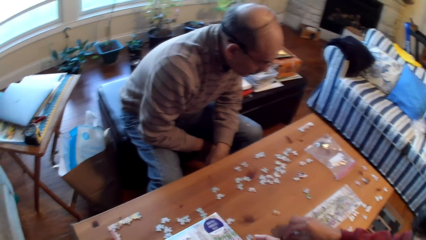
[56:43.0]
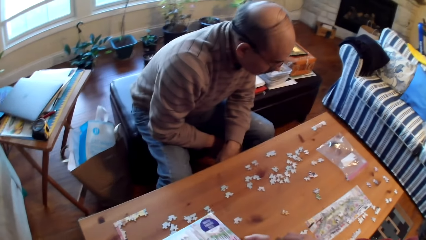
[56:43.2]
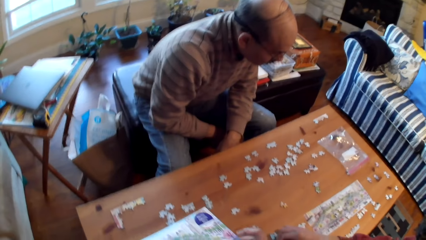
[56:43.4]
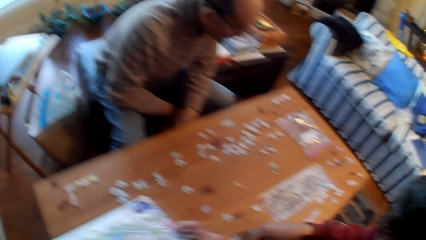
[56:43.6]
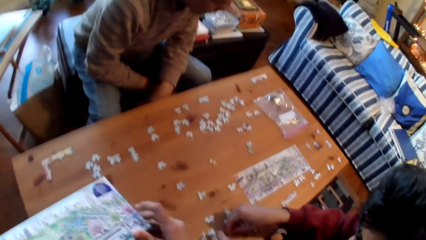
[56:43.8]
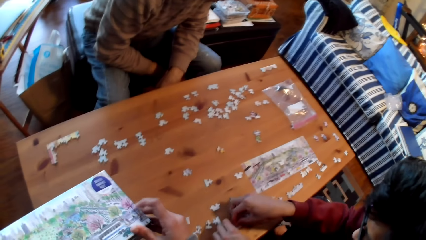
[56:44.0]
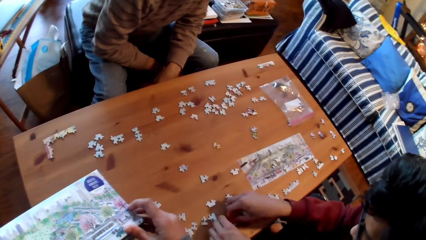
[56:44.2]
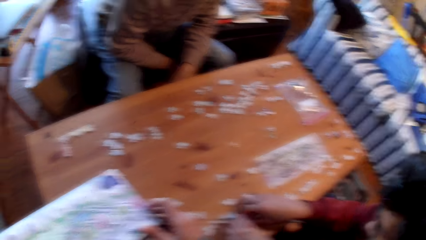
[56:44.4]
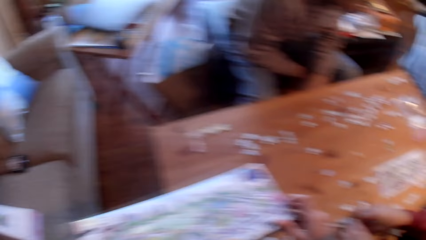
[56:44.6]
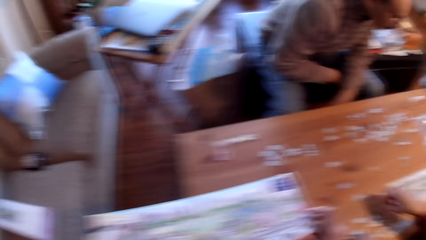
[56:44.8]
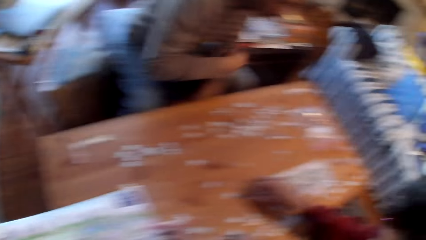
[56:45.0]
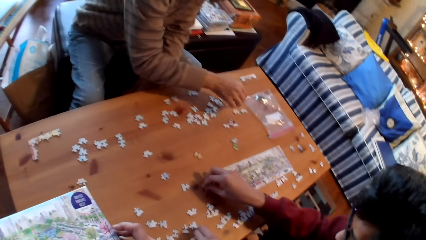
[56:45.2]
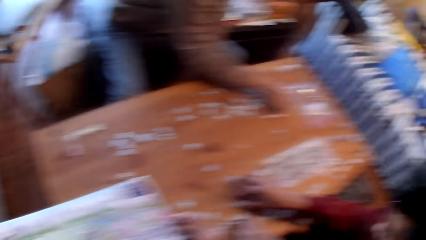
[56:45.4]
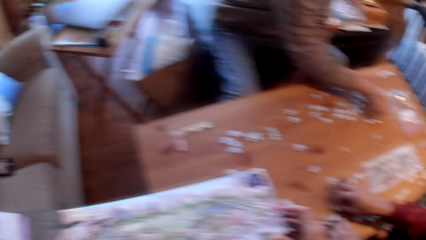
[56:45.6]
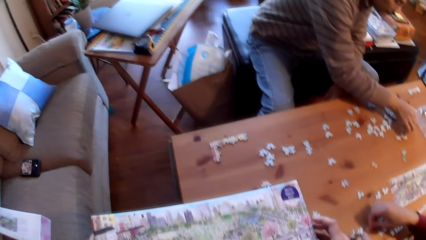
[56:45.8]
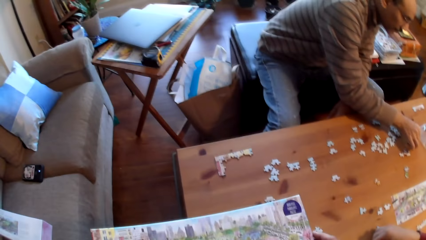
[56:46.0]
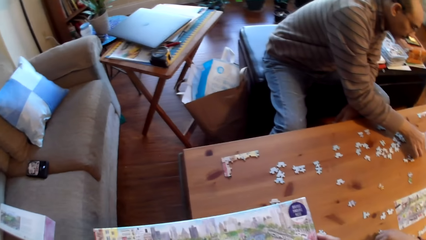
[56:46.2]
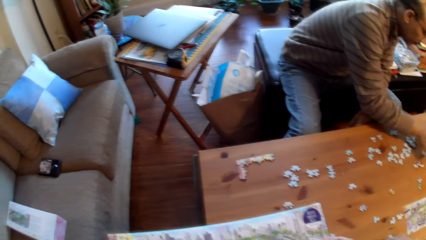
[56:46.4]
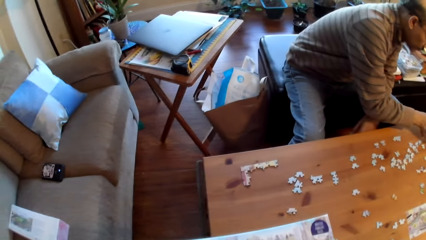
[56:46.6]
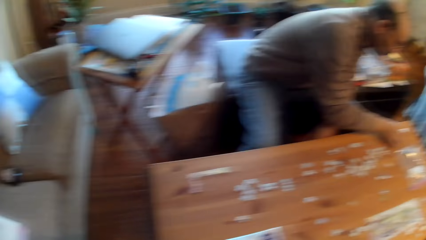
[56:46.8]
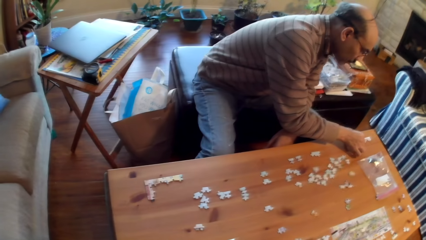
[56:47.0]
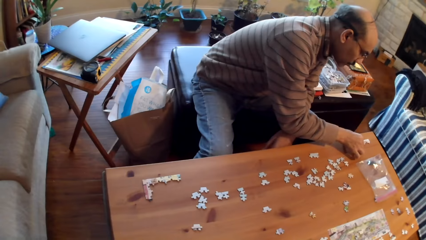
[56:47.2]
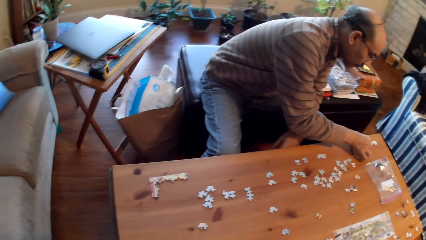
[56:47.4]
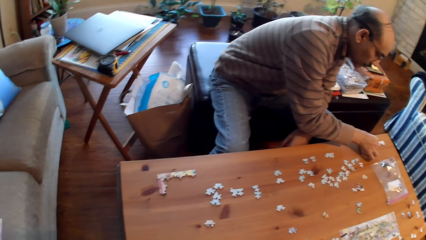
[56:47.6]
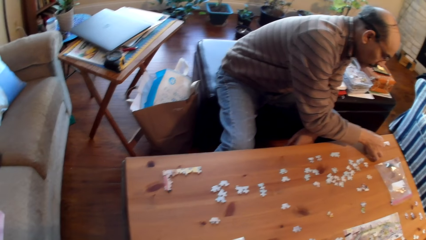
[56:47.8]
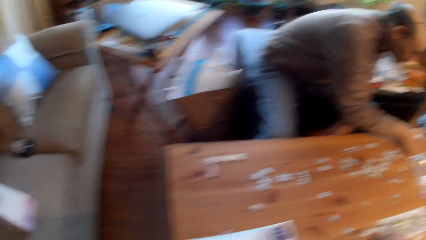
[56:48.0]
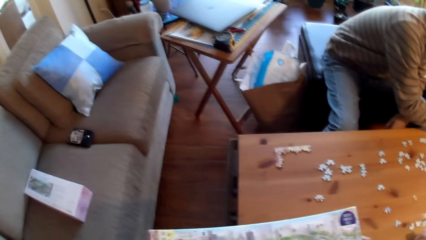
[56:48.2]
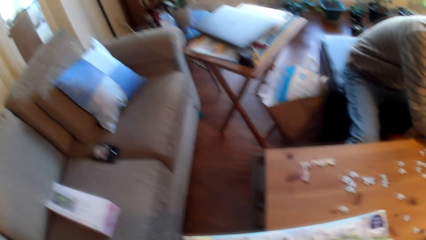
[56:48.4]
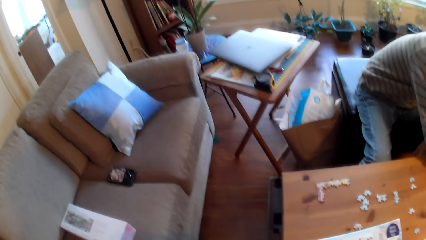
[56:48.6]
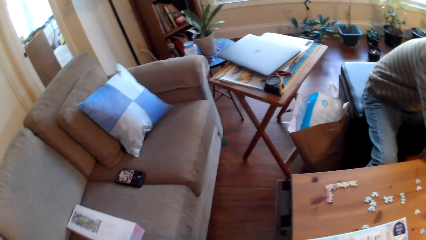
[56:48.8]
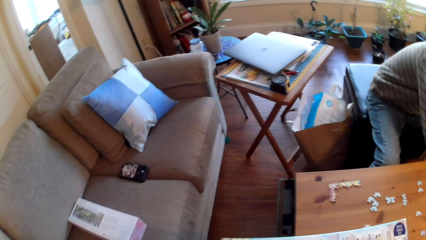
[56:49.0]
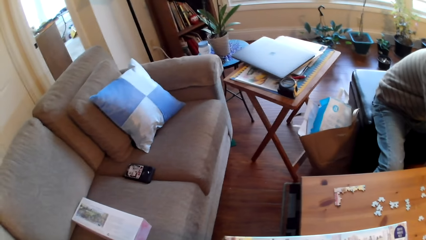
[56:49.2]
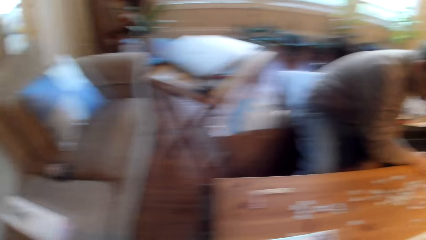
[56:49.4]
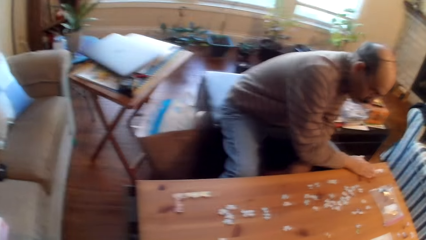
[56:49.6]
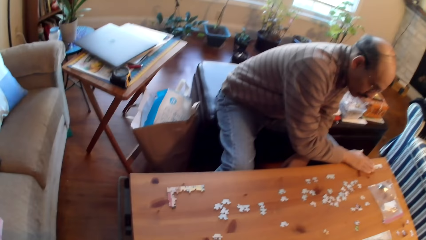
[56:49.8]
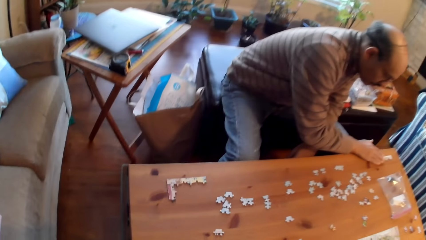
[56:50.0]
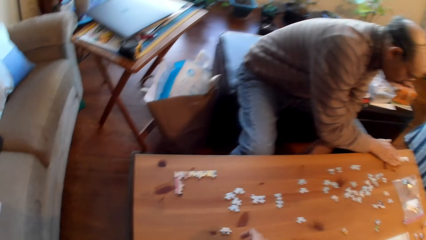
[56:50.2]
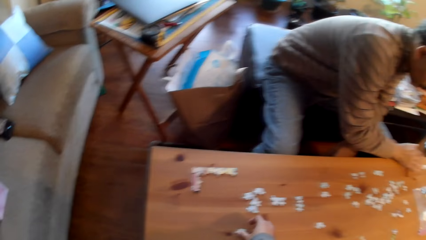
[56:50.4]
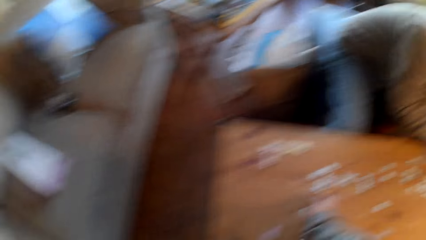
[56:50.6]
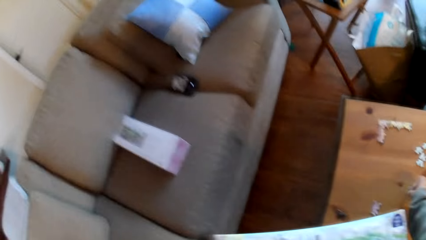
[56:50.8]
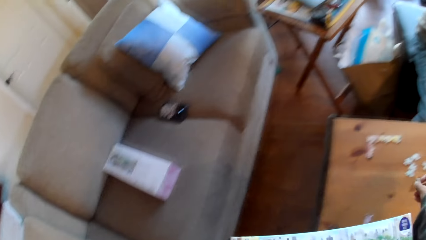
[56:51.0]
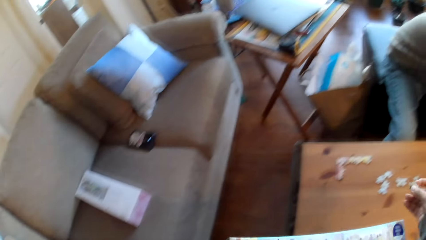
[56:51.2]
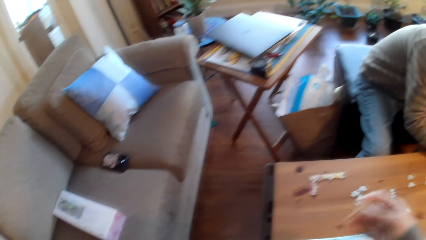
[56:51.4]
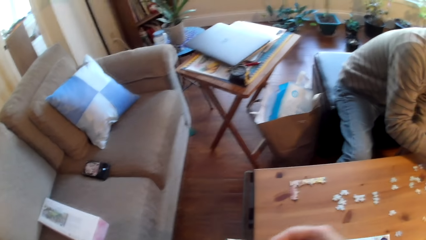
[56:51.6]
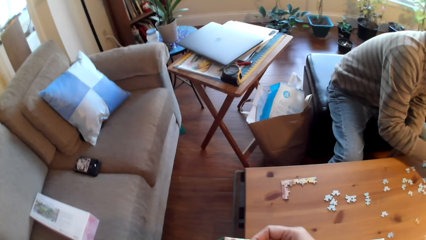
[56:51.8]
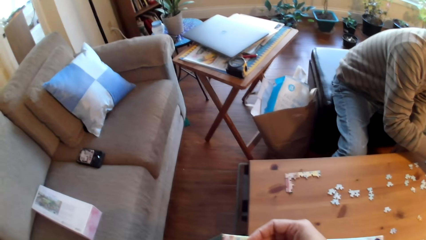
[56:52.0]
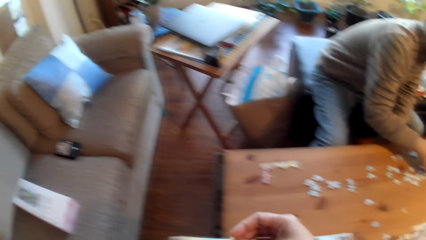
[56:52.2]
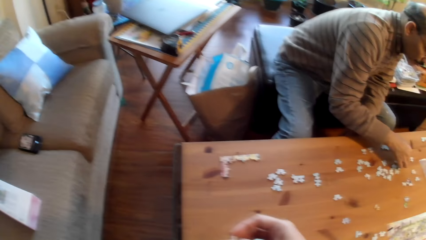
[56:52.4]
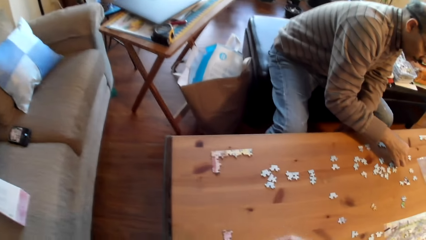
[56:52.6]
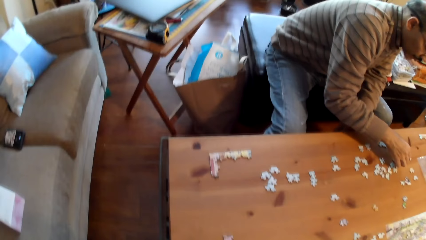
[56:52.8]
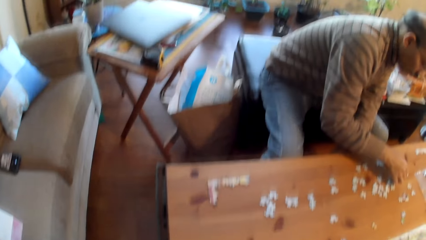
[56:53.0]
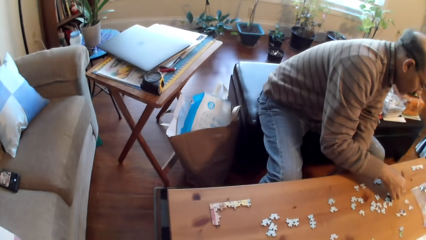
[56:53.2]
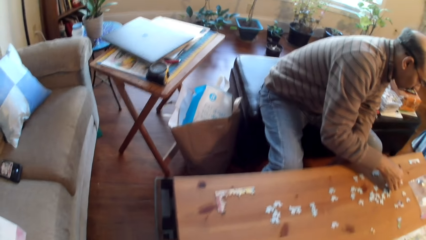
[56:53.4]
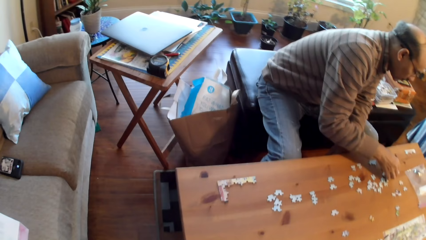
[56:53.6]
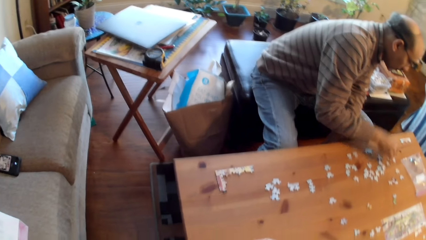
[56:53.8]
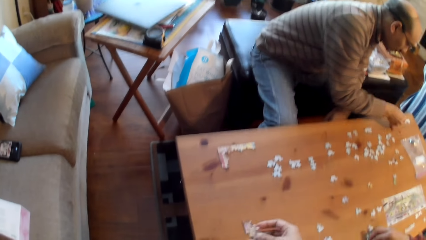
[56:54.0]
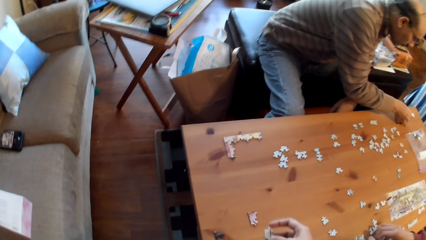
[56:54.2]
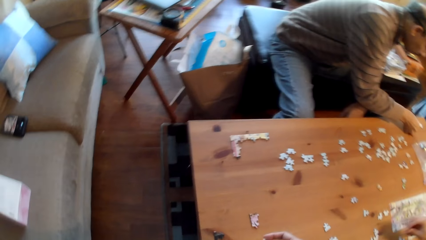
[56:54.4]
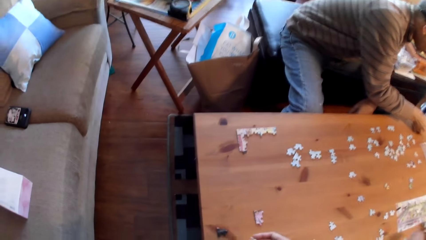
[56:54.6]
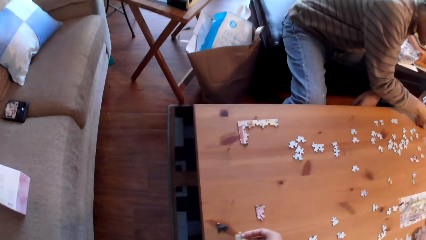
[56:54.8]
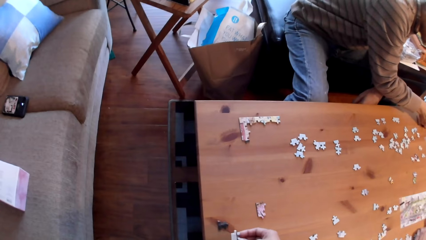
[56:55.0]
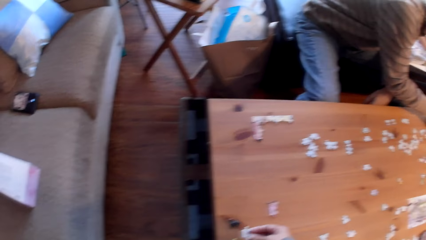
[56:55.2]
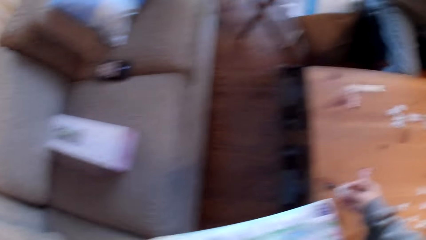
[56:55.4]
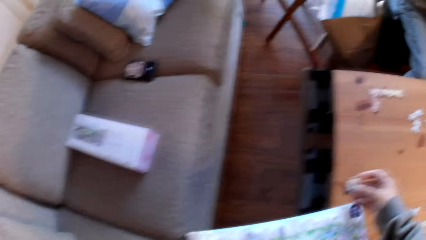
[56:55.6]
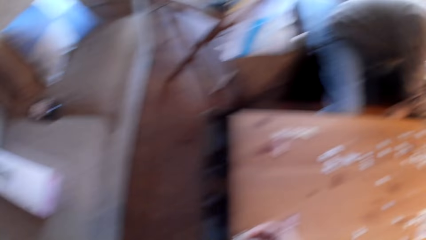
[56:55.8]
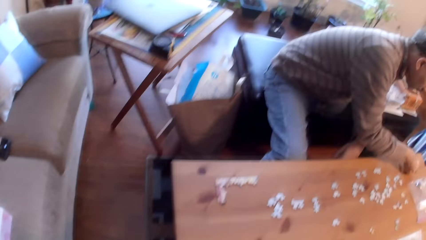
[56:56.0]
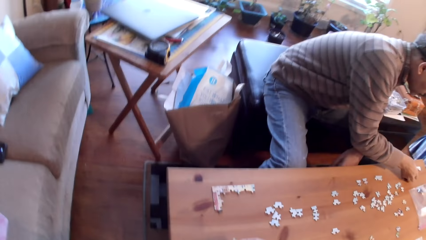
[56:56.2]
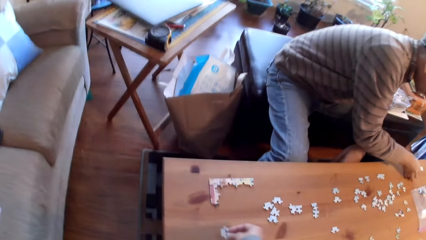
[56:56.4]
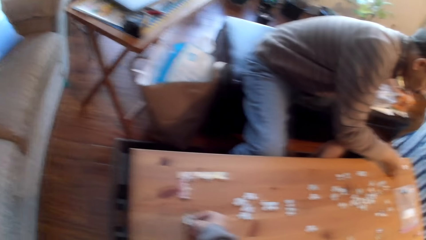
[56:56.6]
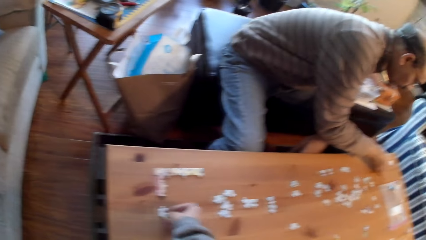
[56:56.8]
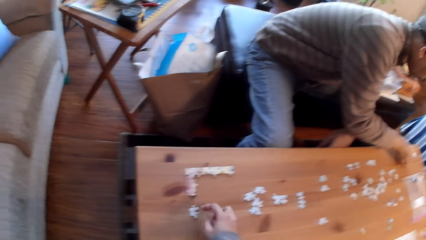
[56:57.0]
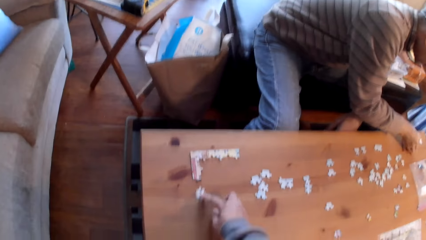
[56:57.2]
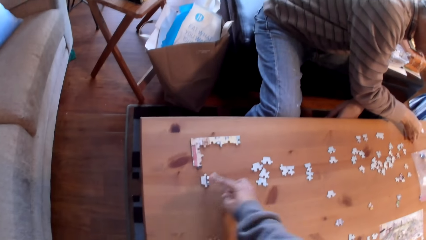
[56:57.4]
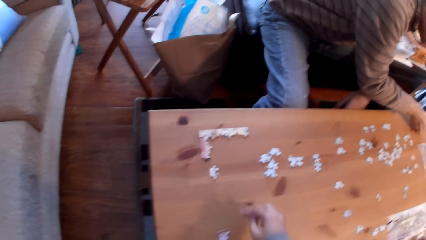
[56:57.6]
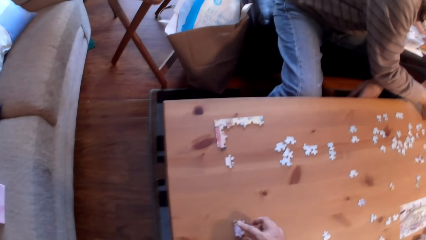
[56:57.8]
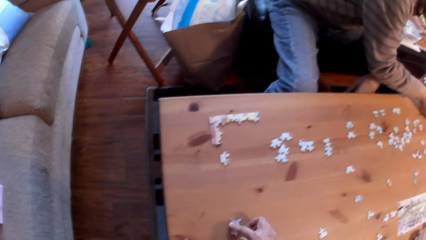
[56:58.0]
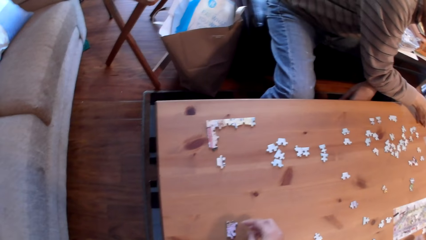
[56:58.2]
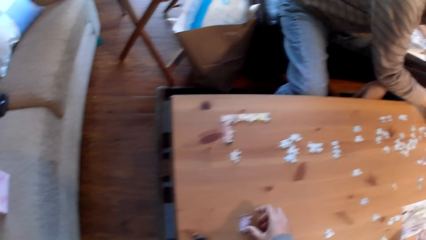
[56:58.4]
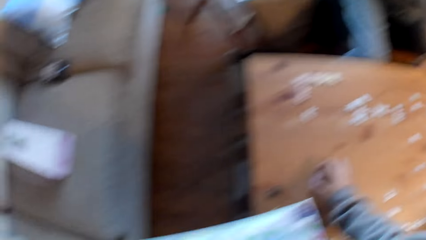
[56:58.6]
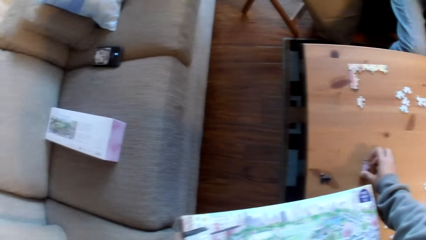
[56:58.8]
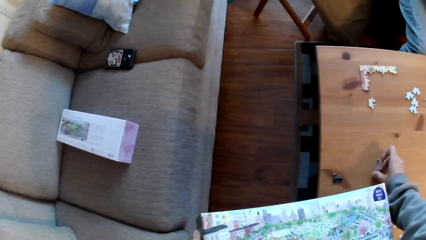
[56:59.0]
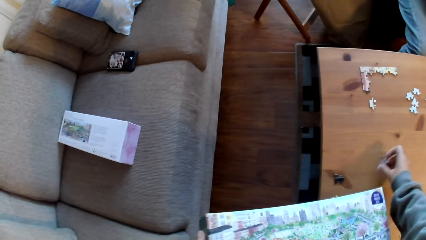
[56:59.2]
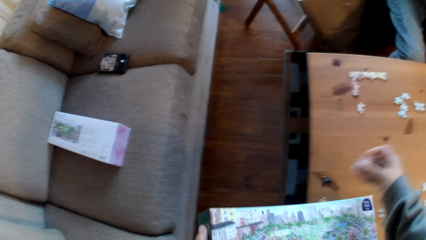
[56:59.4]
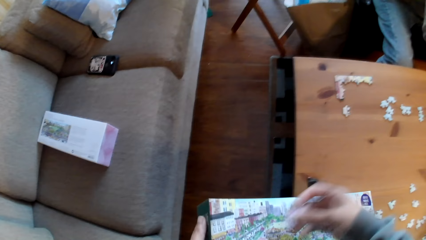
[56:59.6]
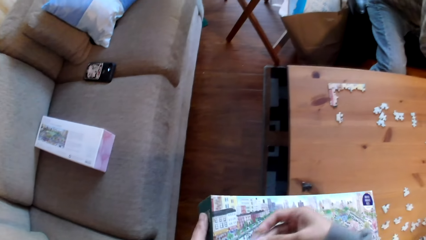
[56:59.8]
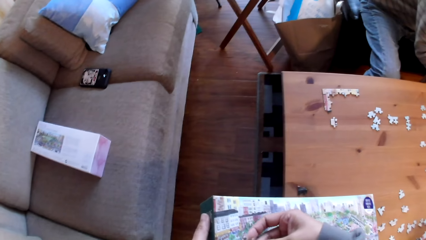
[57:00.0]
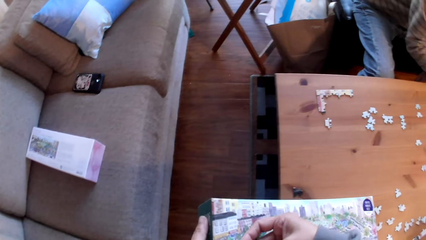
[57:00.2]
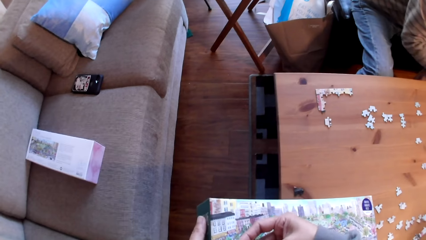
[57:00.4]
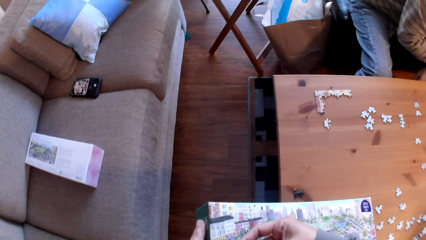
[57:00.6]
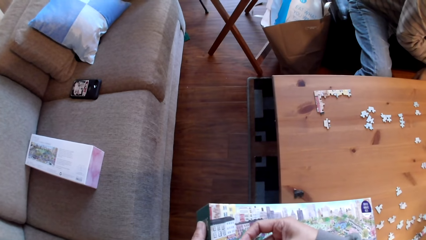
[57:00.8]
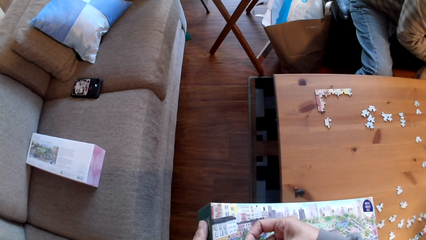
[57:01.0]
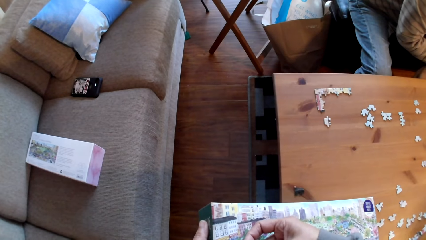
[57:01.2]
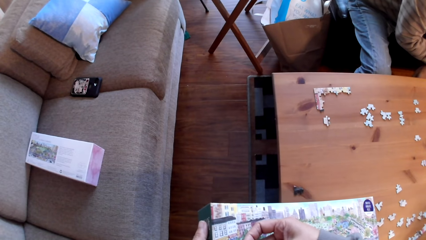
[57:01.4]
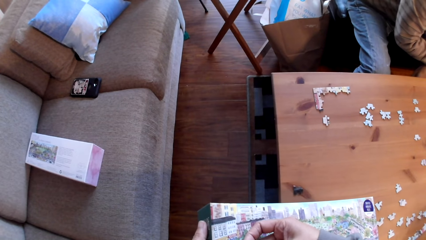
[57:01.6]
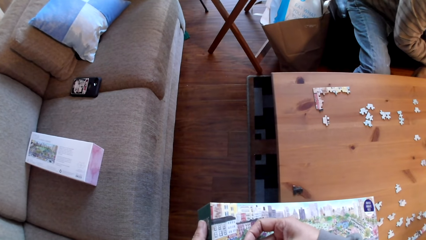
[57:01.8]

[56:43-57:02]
A man arranges the puzzle cards on the table. Another man holds cards on the table. The camera wearer picks up a puzzle card on a table. He puts down the puzzle card on the table. He holds the card with his hand. He picks up a puzzle card on the table.
